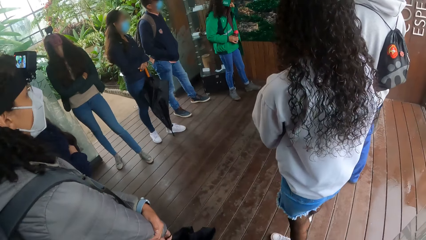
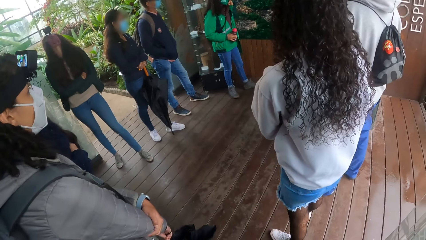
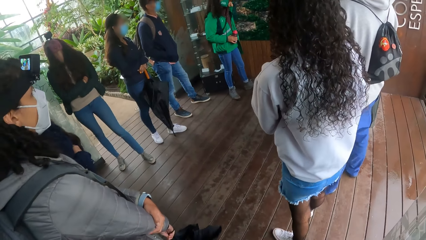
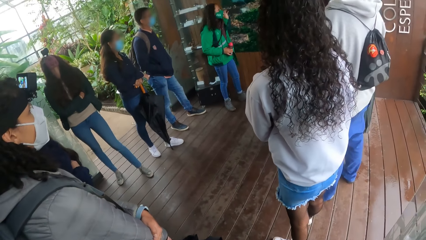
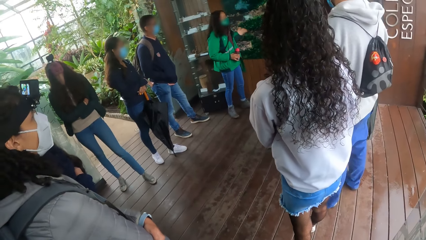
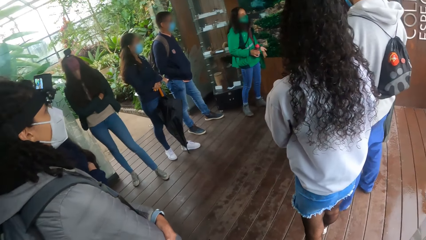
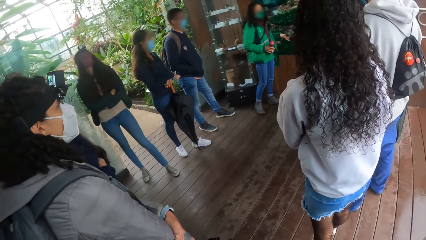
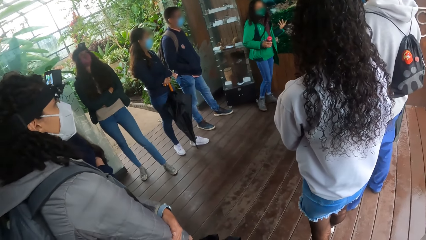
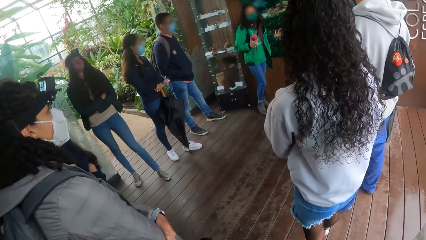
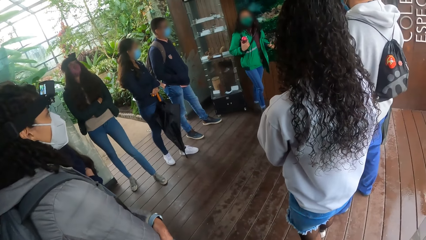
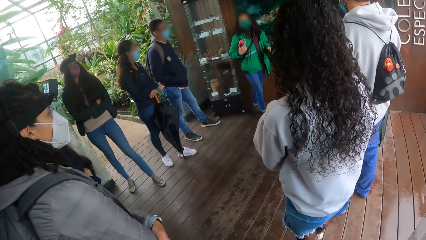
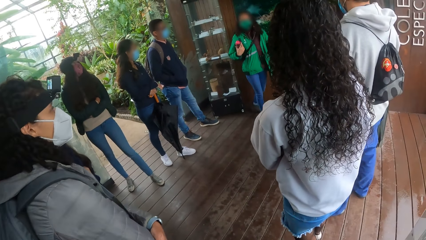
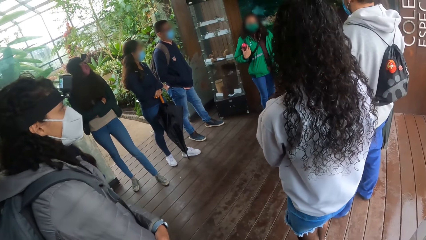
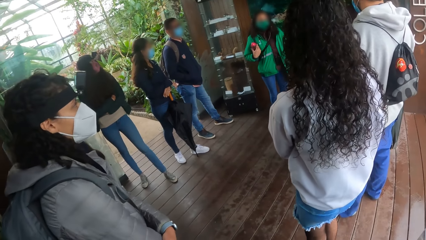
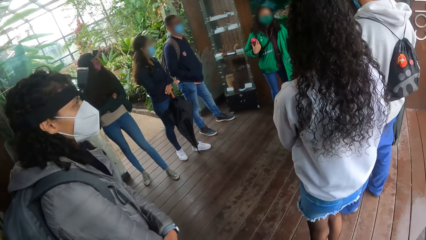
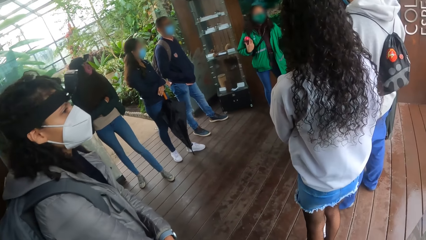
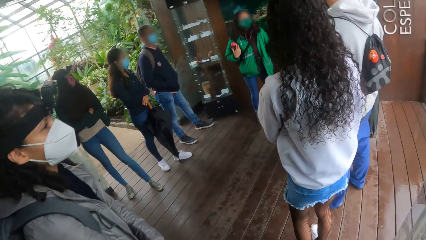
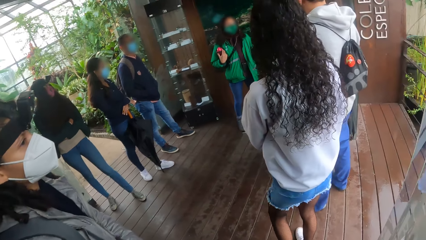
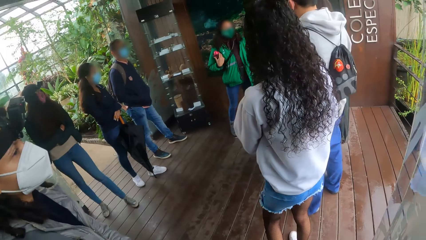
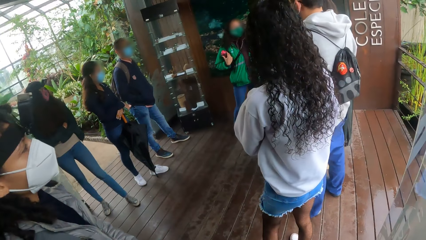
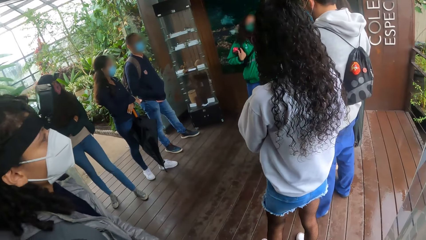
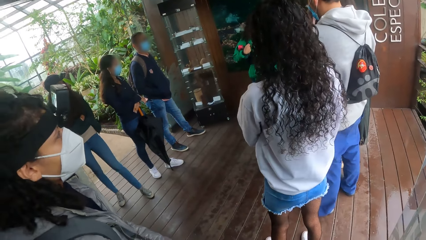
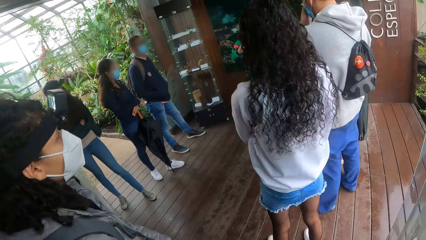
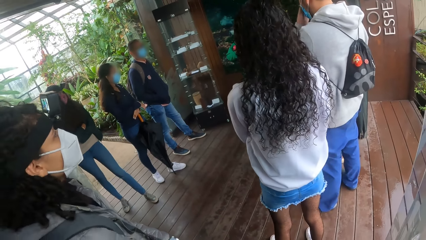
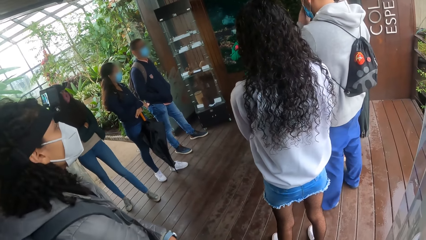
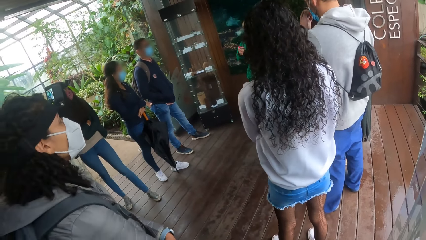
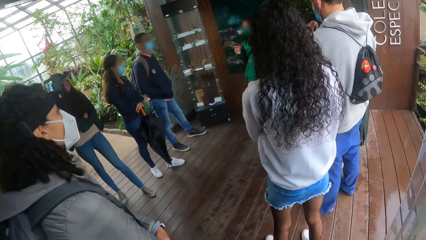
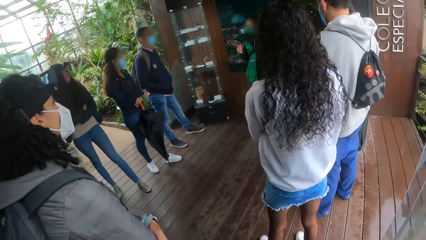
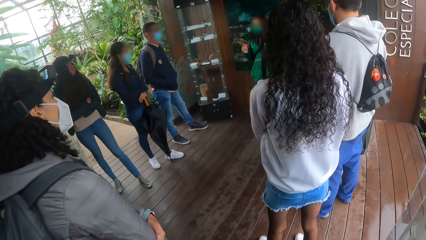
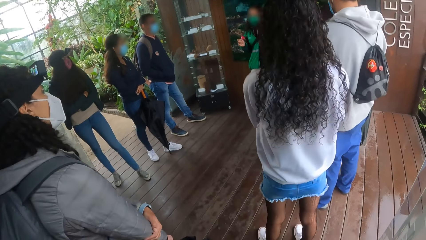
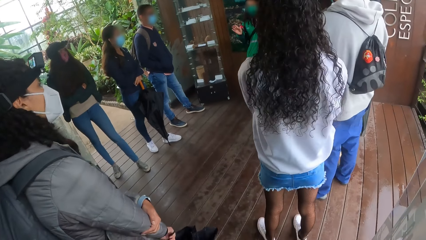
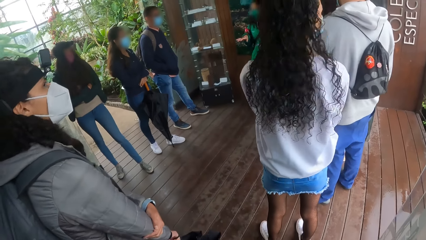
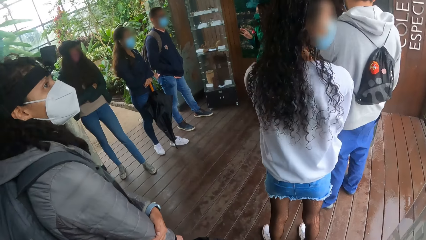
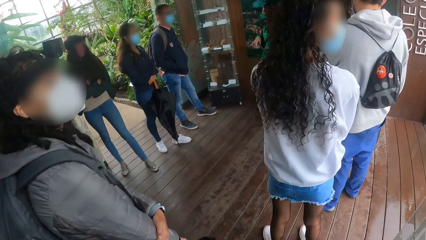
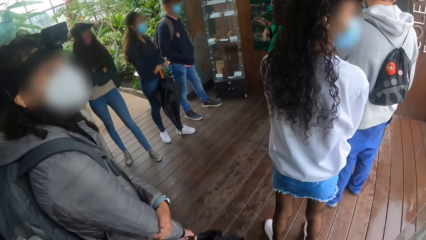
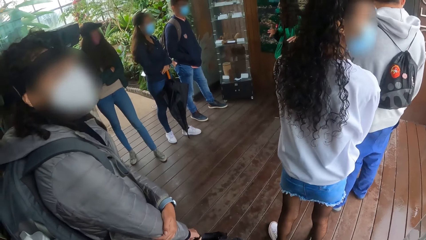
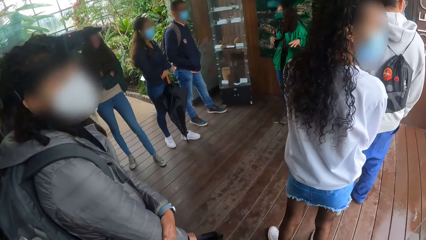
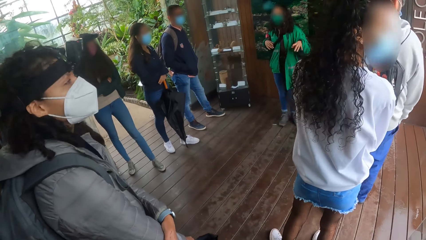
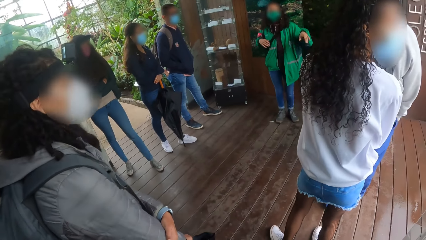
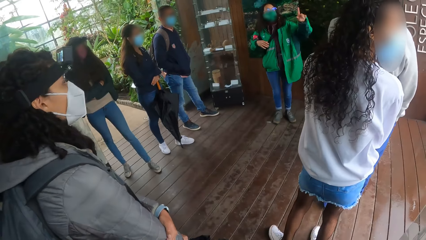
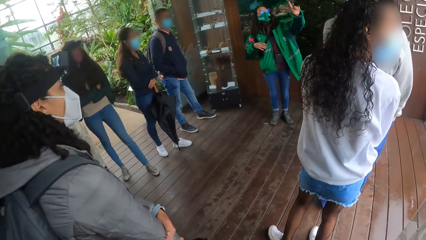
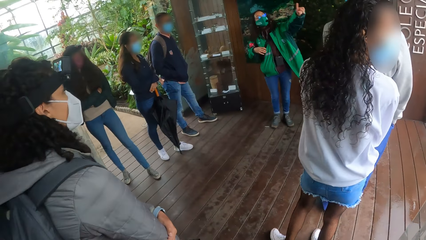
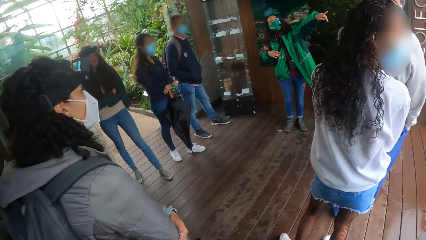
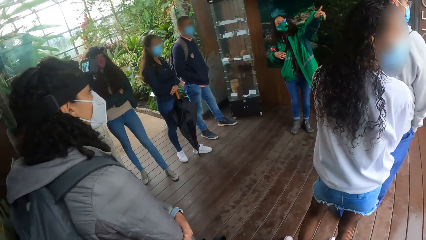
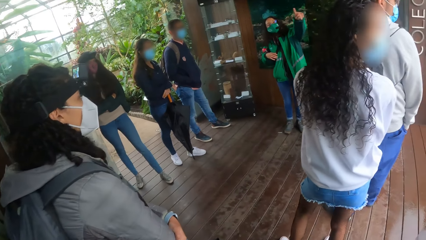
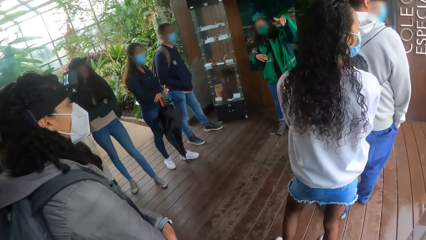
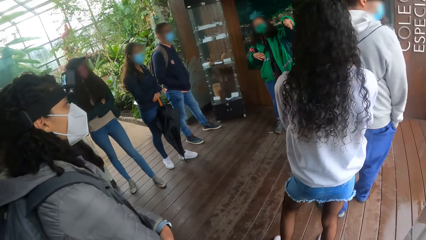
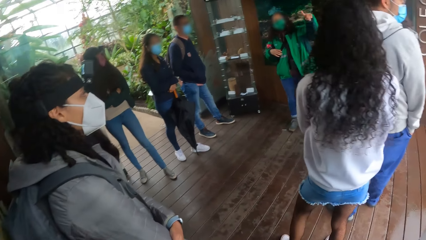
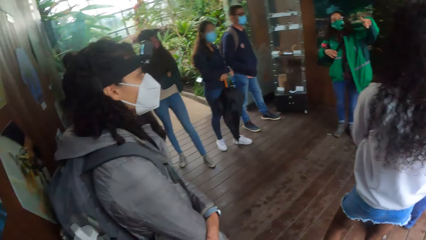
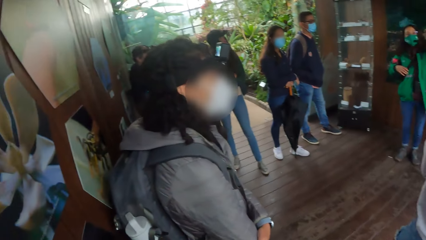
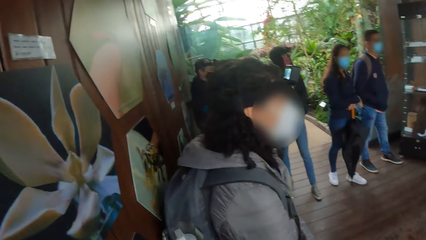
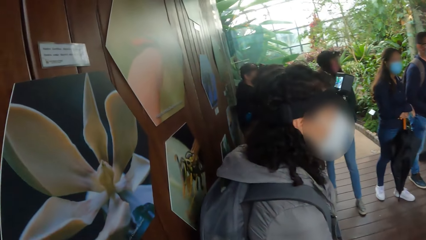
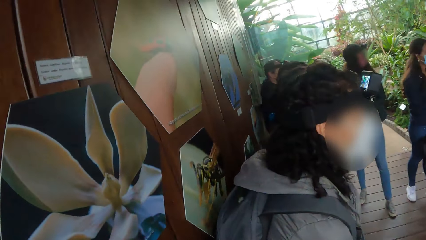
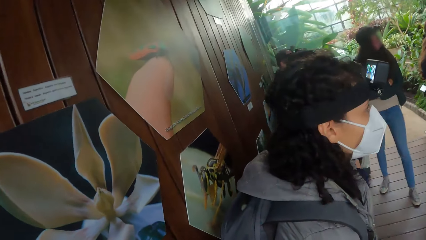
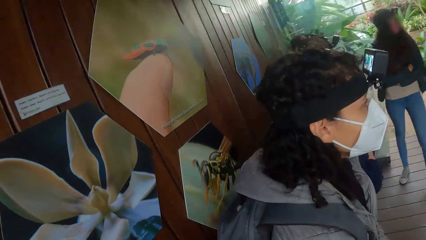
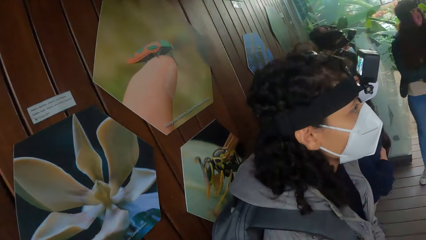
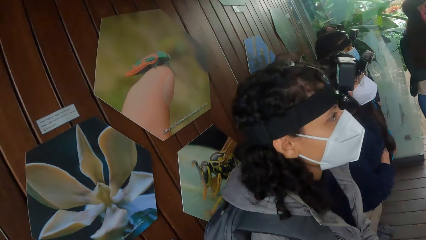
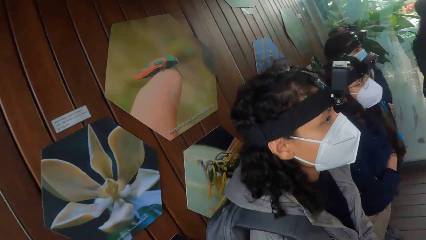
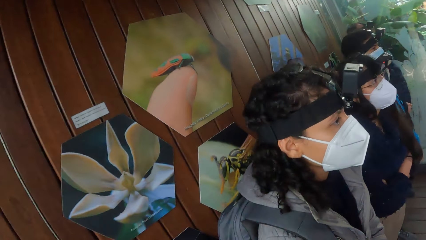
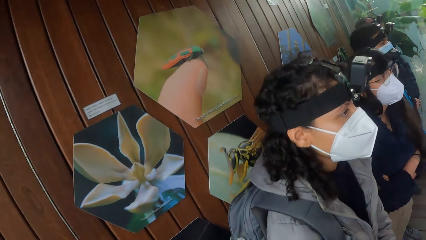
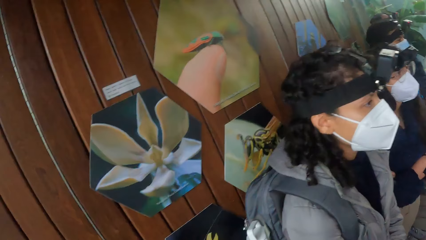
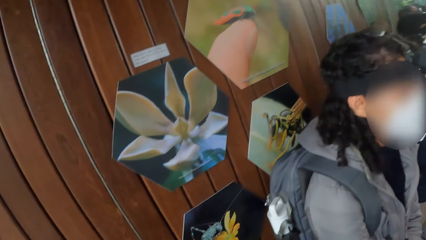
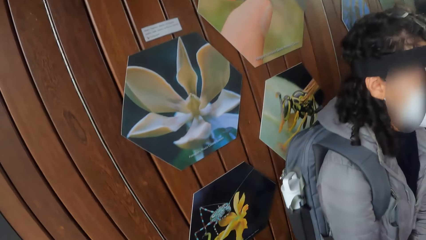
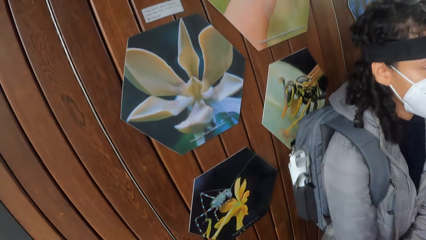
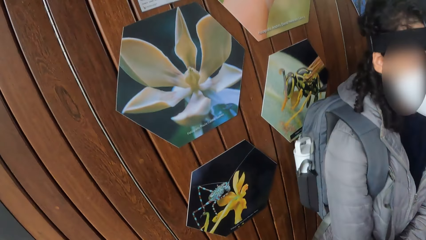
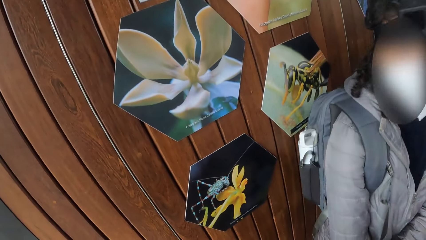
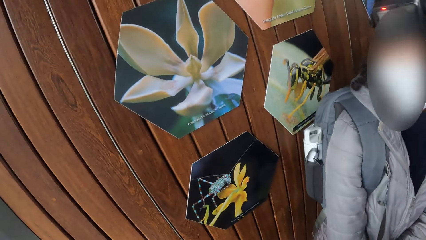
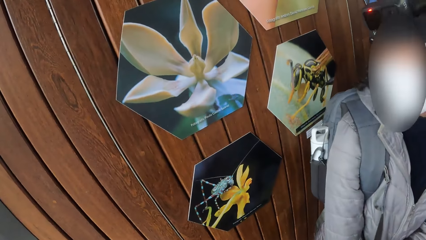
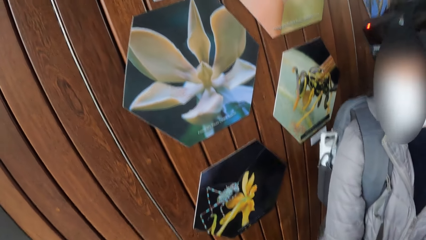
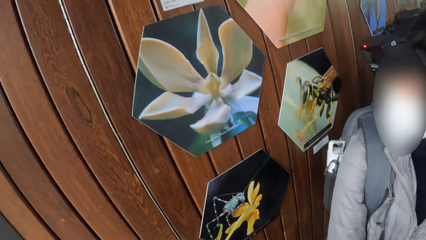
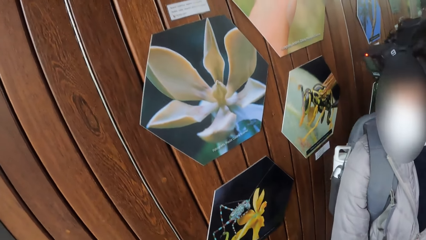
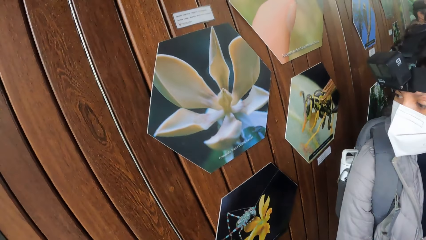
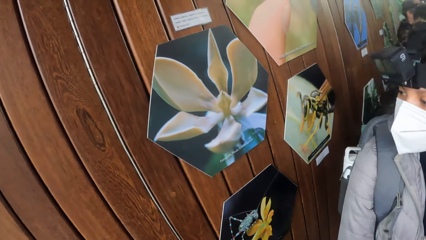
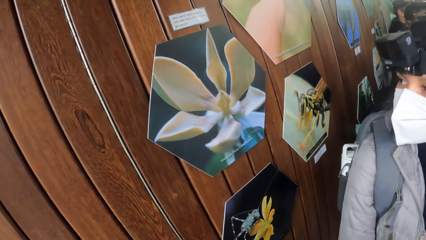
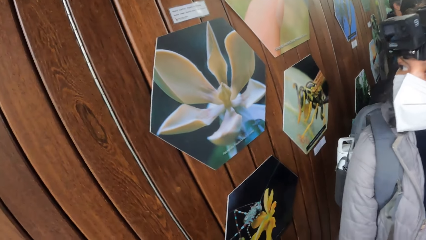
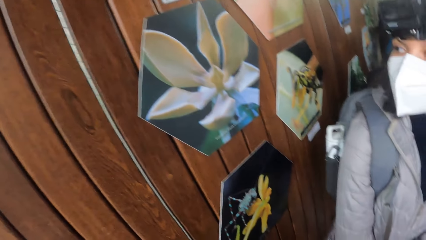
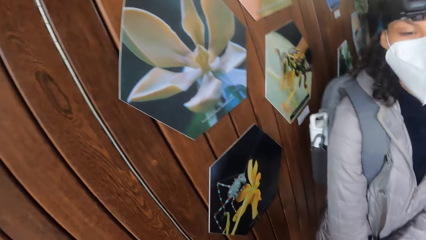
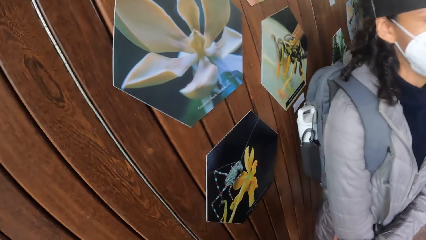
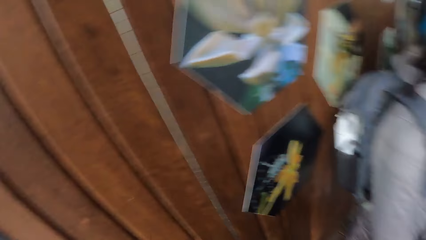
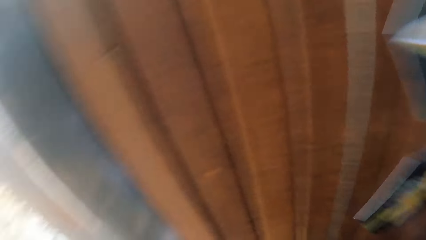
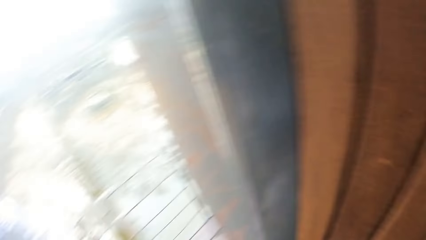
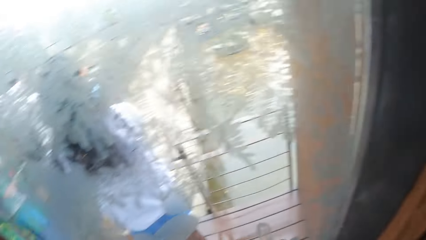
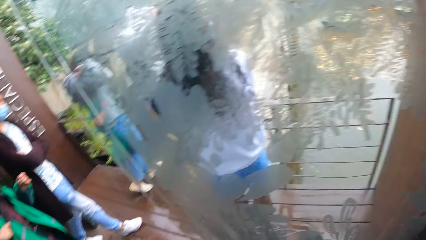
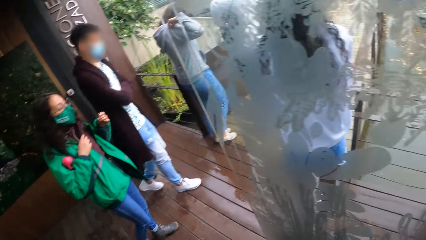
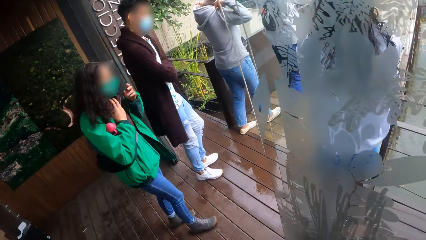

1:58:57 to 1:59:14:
The camera wearer looks at the pictures.
